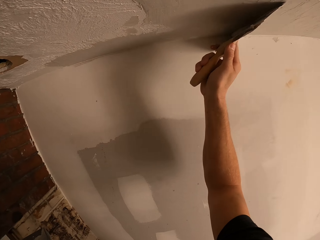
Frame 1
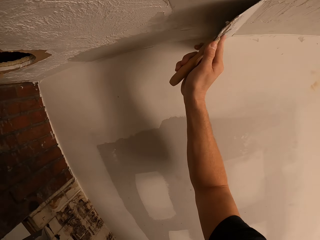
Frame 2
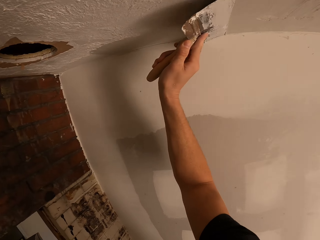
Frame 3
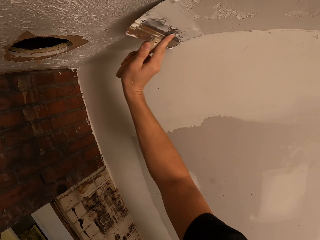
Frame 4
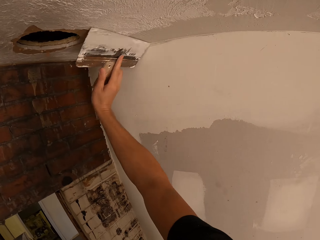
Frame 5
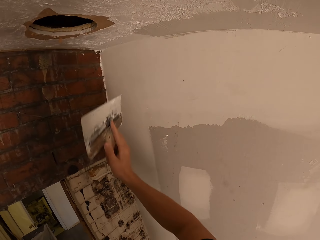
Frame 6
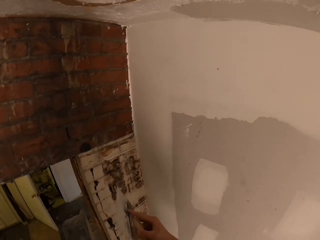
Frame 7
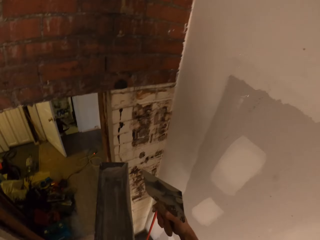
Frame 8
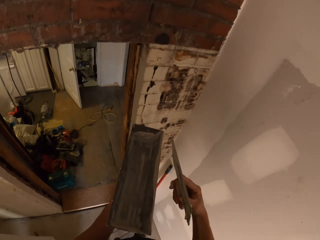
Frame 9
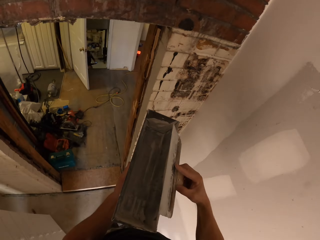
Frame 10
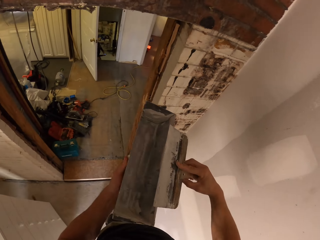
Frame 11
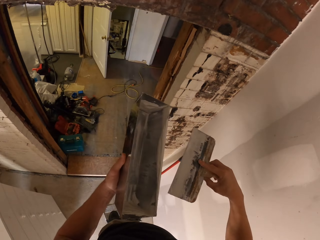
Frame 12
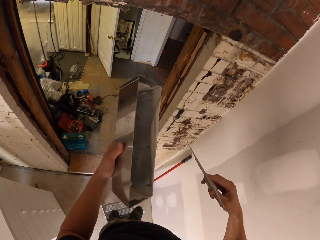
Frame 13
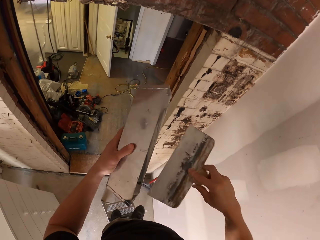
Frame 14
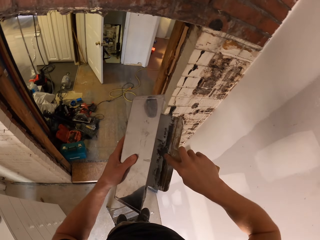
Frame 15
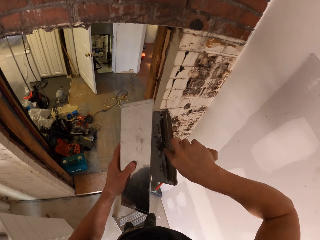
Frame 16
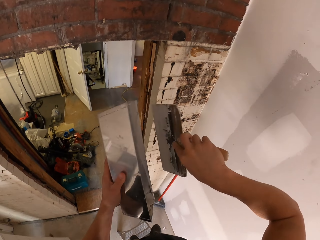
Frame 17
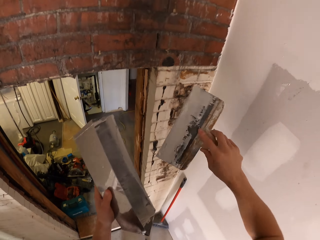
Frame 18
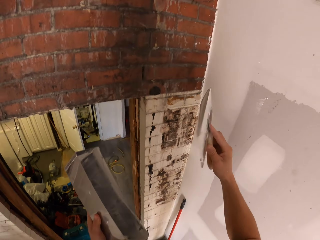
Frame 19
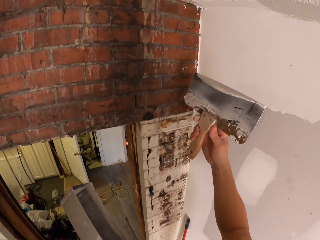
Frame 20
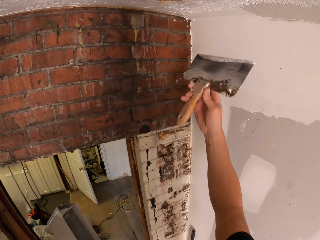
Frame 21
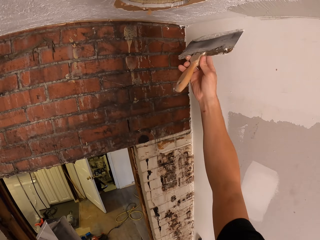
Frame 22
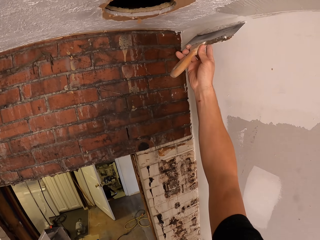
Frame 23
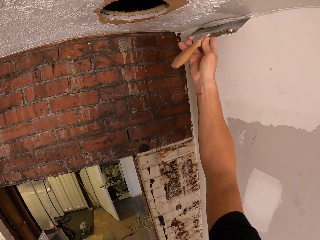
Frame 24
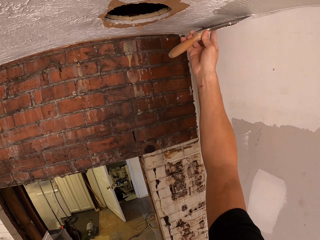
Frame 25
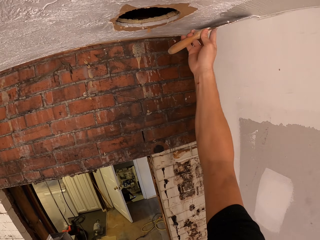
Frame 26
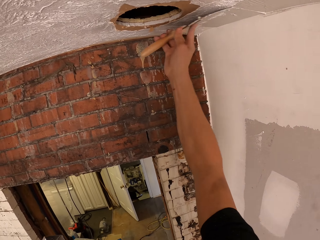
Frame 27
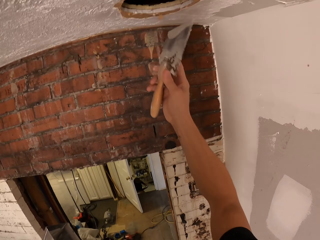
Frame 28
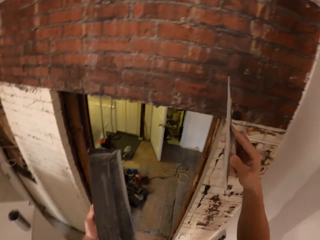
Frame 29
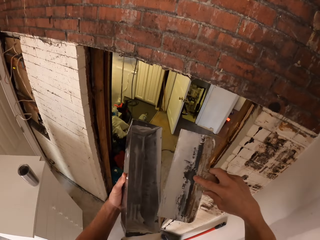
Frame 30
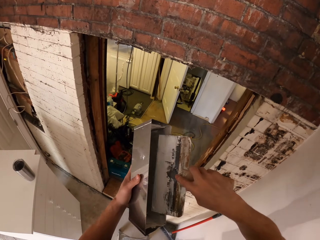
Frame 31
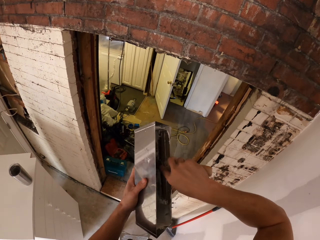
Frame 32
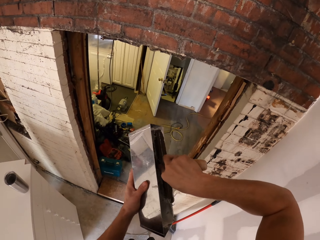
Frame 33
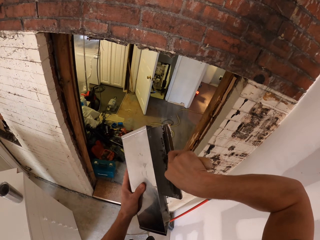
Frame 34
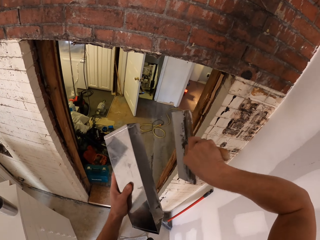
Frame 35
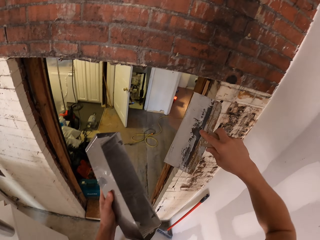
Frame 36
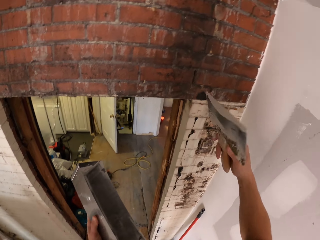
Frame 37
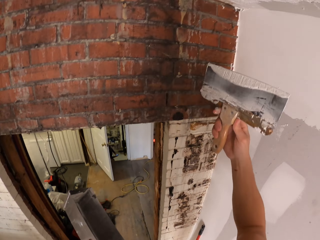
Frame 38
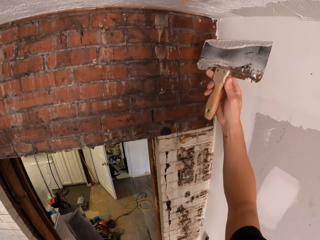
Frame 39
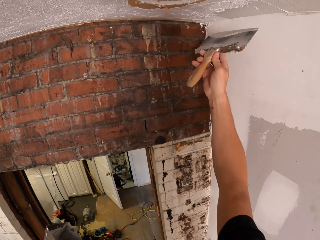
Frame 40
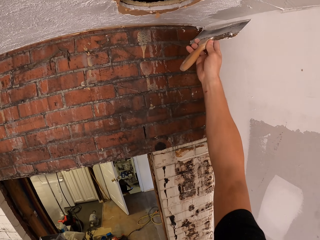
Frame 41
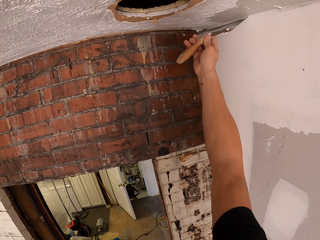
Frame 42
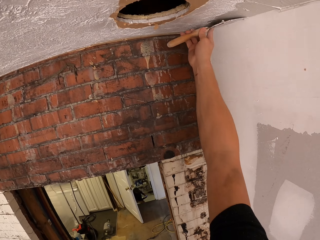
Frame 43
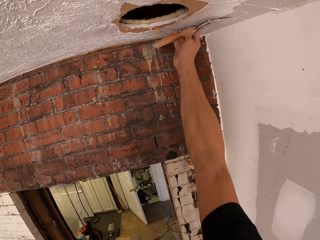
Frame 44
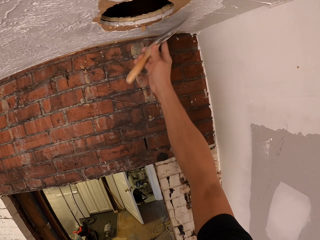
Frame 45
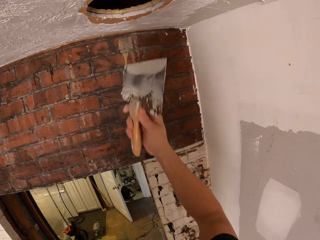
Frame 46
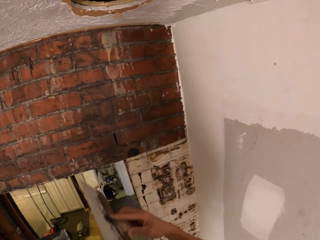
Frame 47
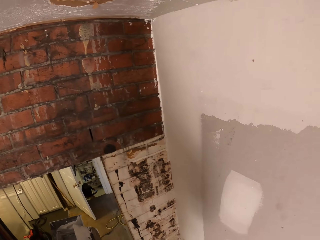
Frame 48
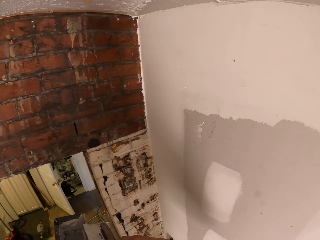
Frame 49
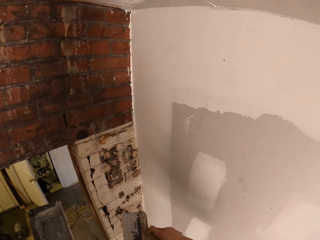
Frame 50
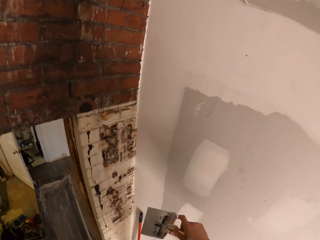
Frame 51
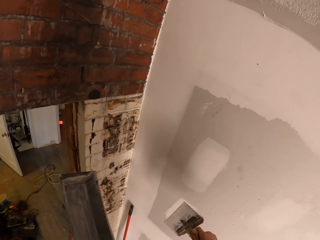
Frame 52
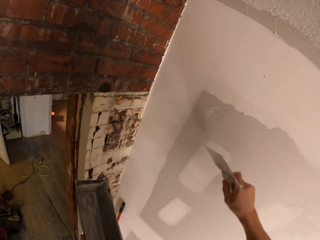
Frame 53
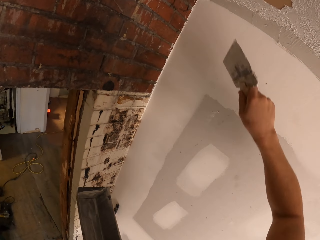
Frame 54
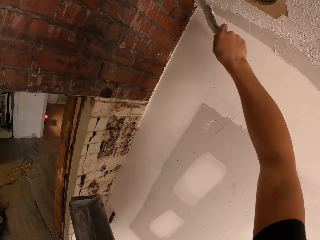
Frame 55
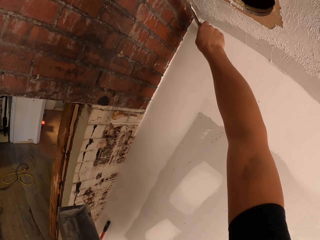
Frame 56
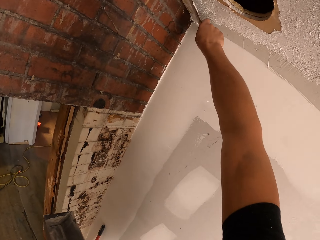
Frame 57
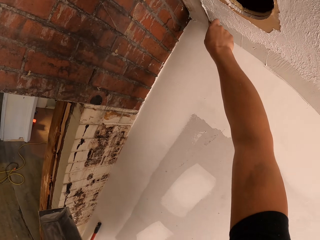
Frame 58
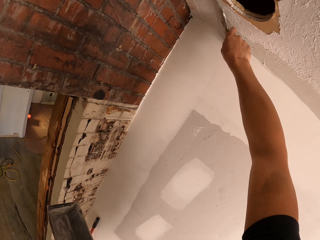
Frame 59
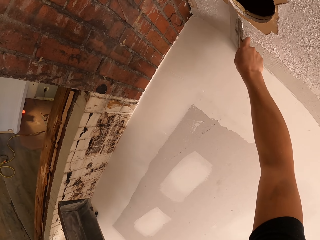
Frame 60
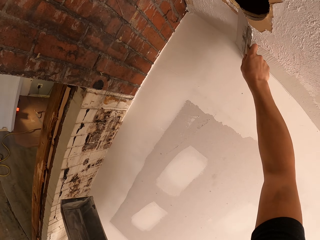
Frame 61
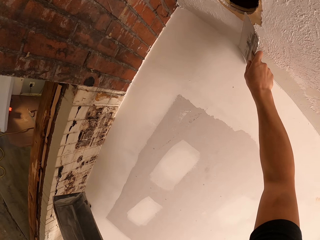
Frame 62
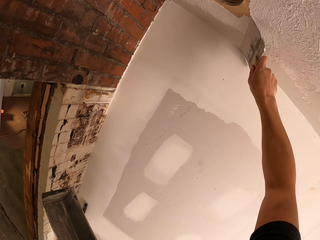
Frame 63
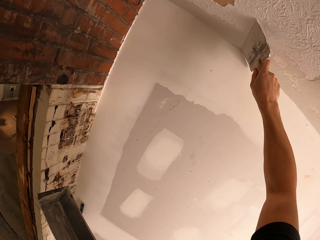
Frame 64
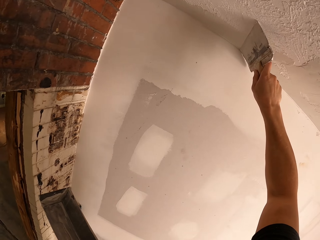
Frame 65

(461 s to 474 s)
The camera wearer wipes the brush on a container. They paint a wall. They put the brush inside the paint. They paint the wall.

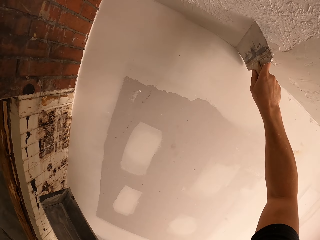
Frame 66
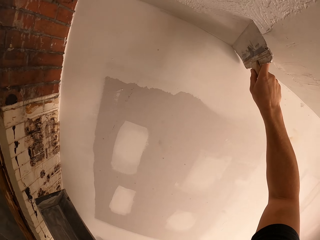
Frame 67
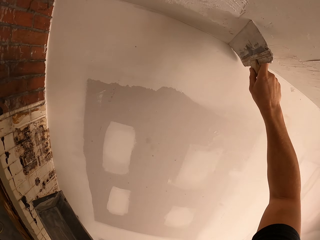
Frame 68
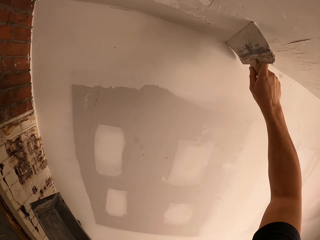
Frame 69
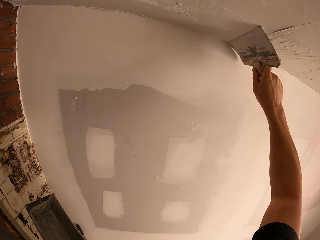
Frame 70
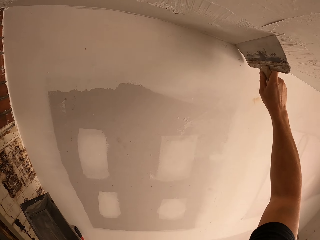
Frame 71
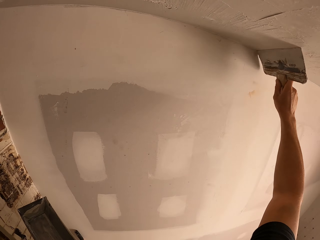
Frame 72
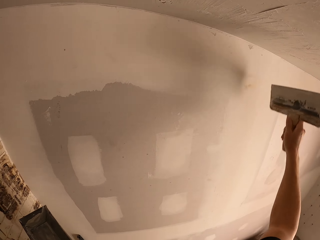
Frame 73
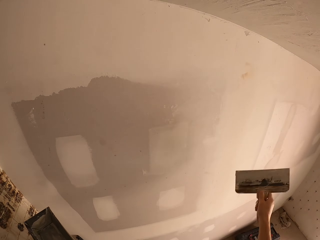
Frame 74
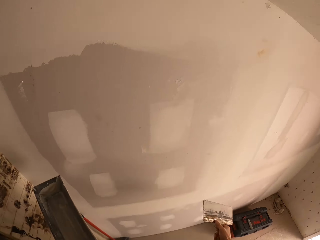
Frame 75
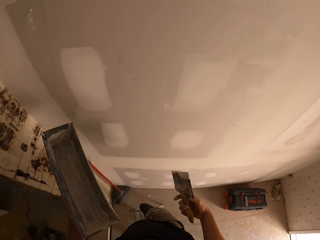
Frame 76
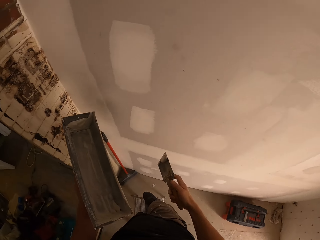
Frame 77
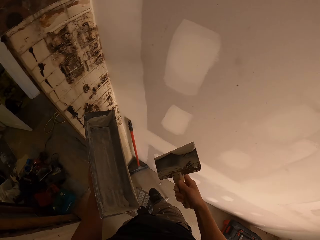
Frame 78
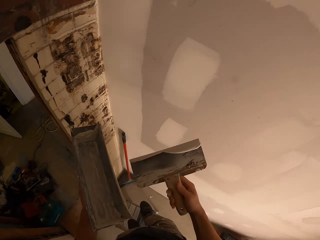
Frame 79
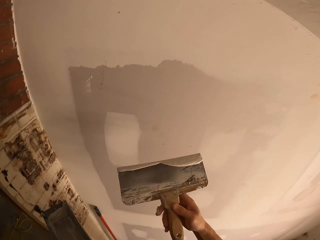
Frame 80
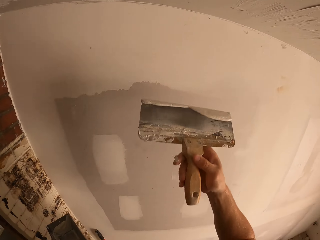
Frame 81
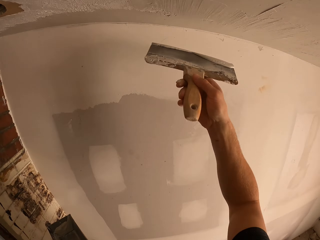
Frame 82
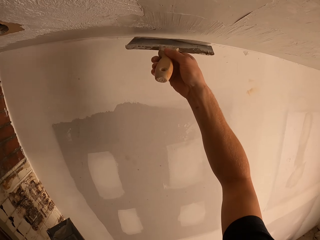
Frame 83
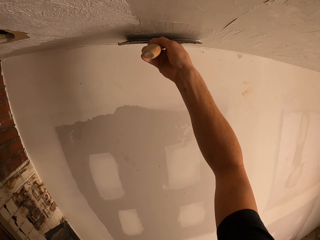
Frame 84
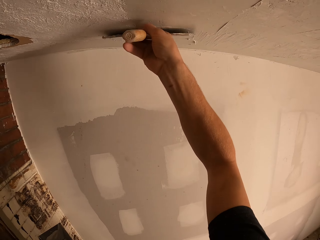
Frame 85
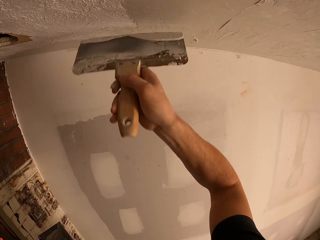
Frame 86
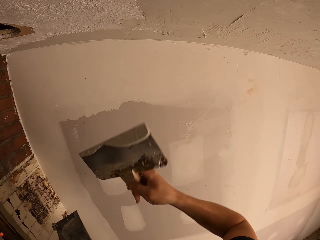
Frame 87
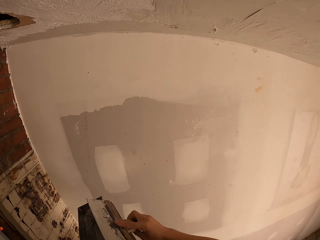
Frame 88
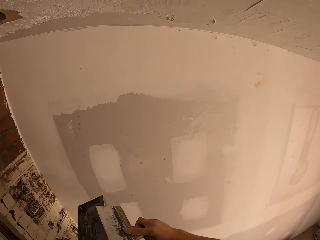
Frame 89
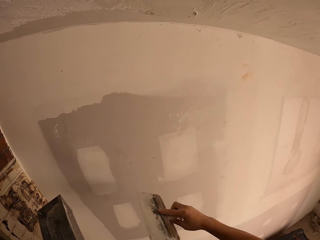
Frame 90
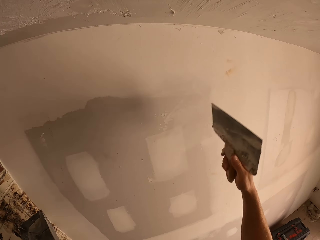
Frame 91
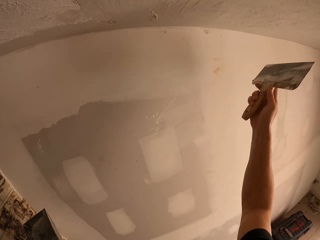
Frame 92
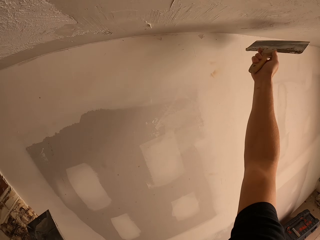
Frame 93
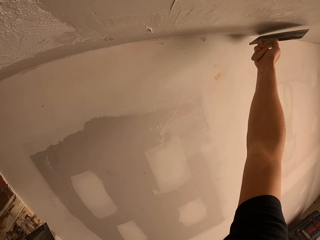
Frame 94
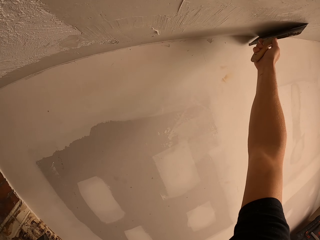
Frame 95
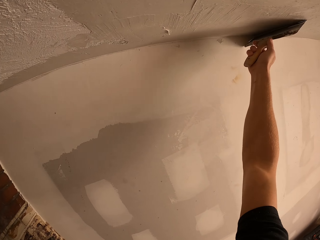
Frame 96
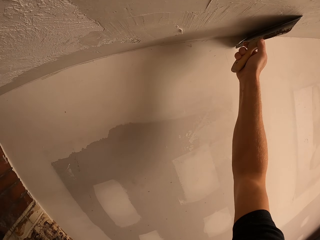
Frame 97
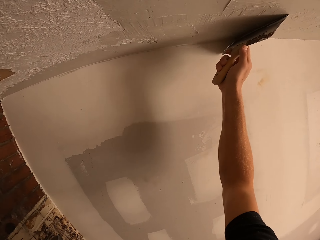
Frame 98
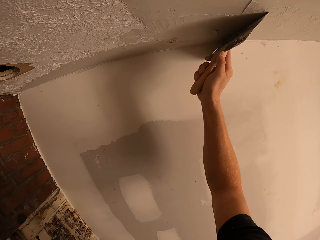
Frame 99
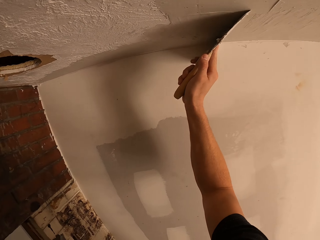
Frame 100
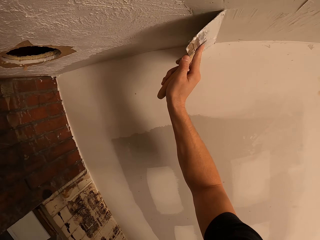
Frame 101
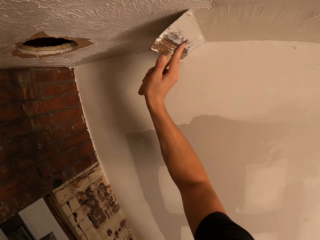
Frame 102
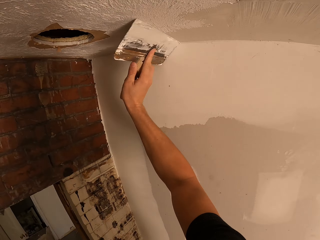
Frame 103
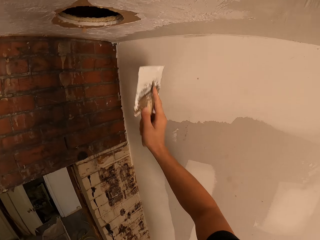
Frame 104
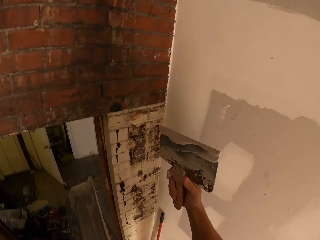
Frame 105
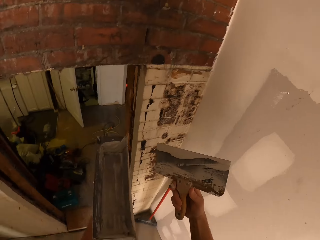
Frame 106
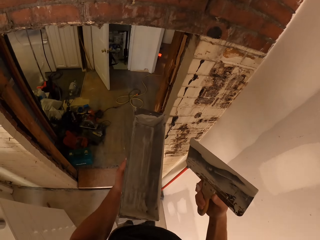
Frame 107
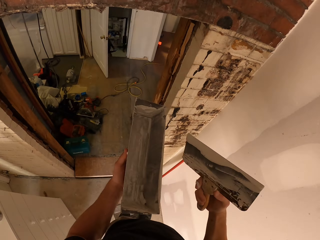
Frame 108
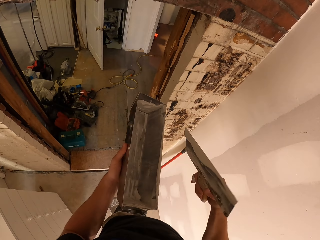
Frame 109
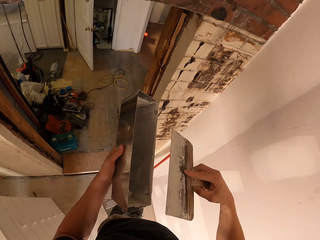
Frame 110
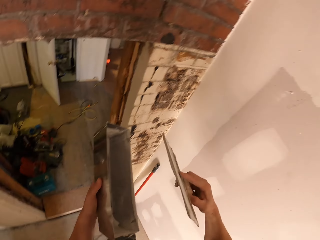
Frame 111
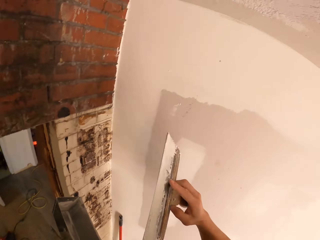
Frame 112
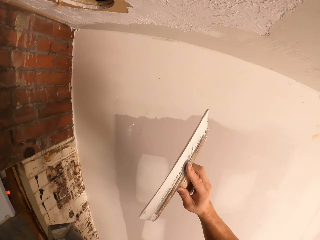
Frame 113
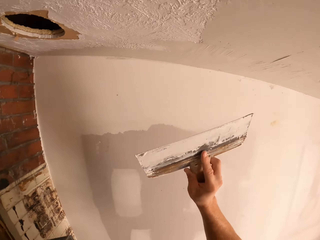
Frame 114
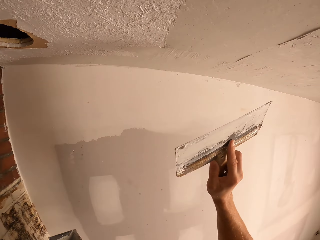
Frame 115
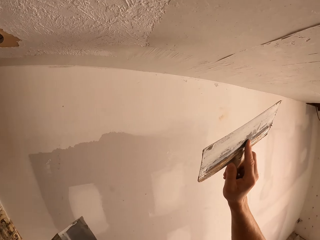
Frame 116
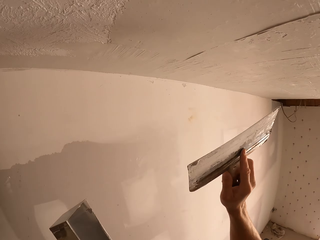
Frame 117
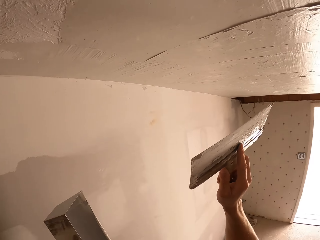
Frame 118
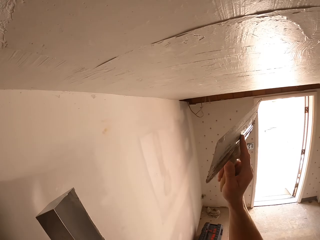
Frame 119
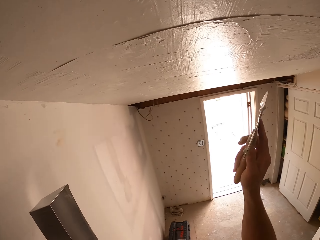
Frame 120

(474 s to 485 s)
The camera wearer wipes the brush on a container. They paint a wall.
